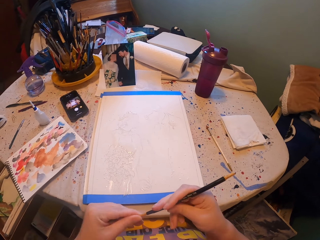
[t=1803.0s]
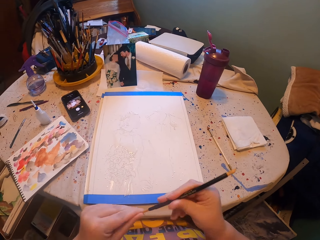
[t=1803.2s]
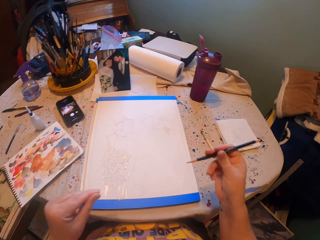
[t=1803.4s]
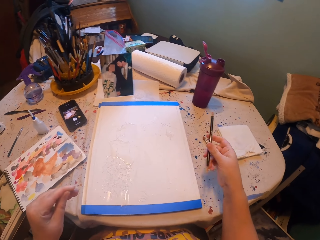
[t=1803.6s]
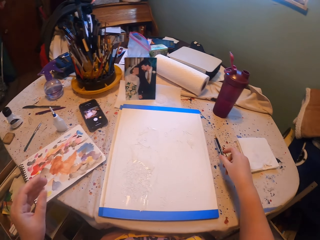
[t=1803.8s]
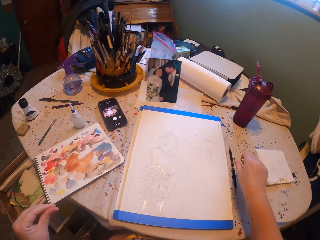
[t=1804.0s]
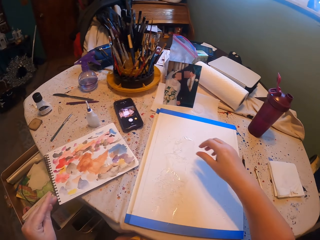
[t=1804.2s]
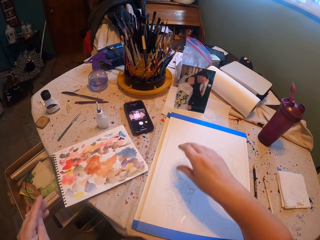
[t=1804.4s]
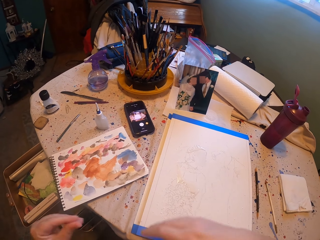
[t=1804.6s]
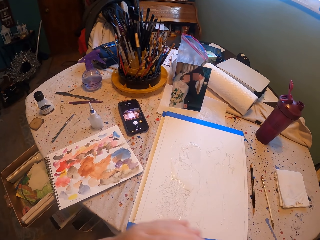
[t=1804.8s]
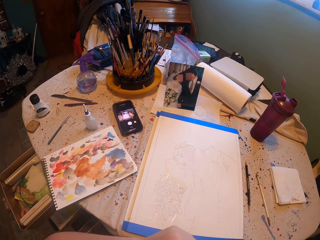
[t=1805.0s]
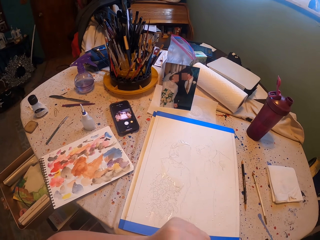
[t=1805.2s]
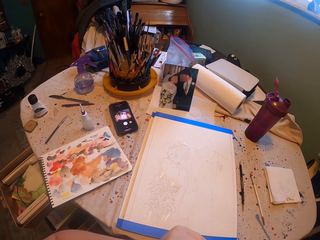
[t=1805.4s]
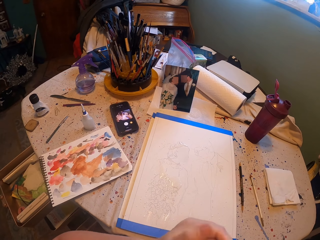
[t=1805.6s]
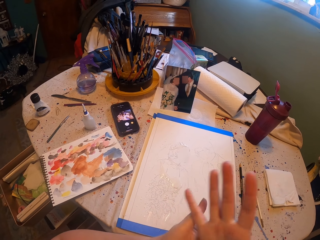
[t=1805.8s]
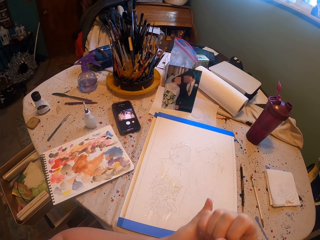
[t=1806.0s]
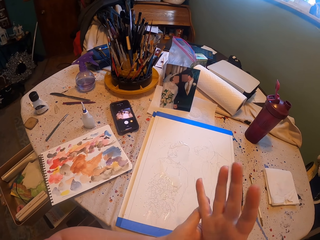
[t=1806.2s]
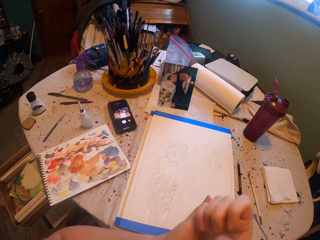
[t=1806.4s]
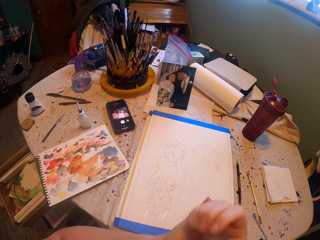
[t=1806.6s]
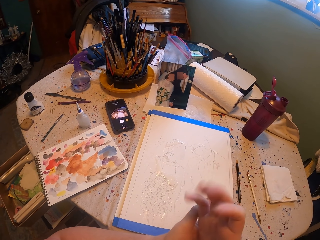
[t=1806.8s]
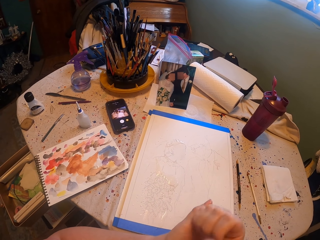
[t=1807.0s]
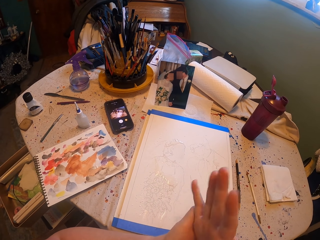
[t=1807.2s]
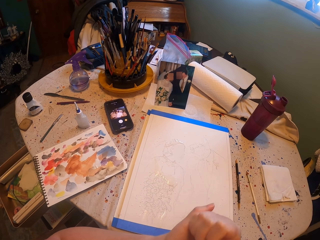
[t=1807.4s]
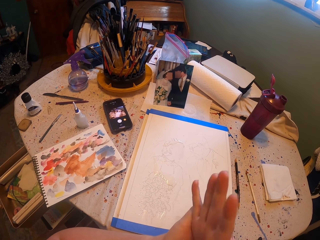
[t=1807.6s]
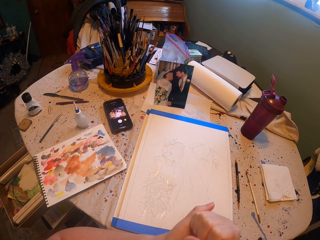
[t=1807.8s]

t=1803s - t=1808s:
The camera wearer places the pen brush on the table. They flip fingers.
